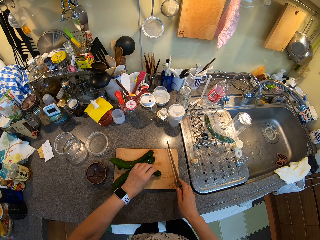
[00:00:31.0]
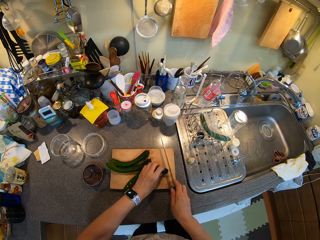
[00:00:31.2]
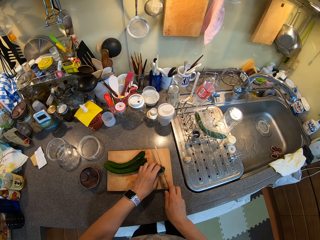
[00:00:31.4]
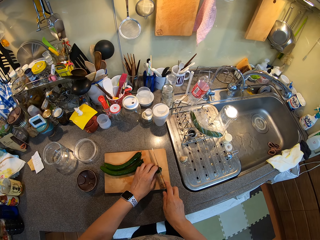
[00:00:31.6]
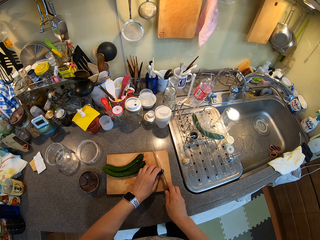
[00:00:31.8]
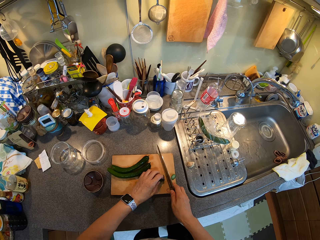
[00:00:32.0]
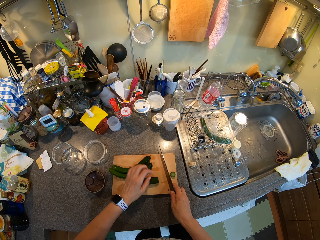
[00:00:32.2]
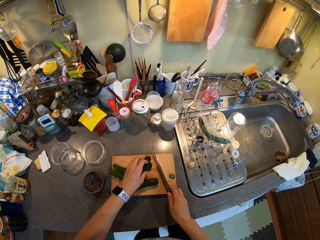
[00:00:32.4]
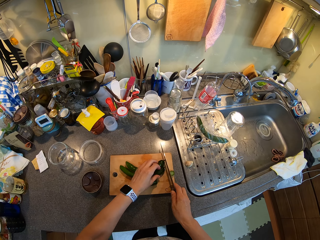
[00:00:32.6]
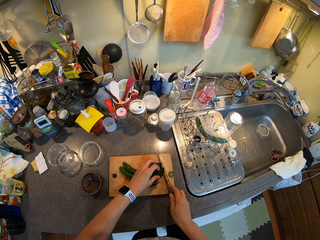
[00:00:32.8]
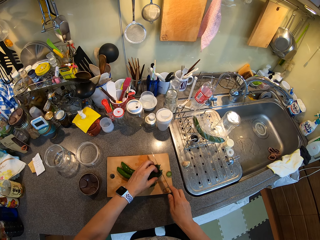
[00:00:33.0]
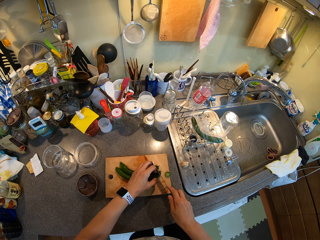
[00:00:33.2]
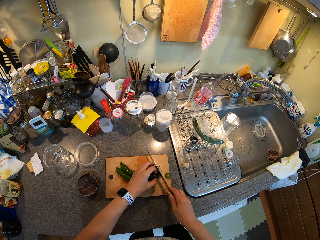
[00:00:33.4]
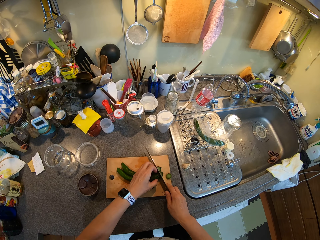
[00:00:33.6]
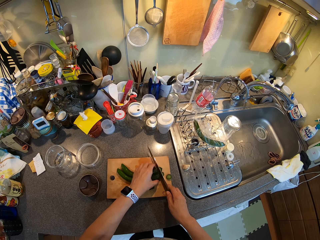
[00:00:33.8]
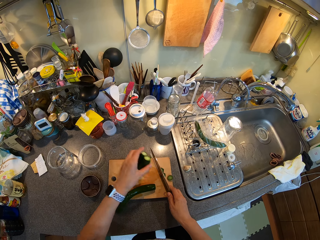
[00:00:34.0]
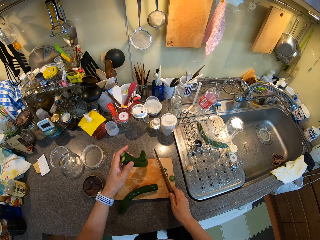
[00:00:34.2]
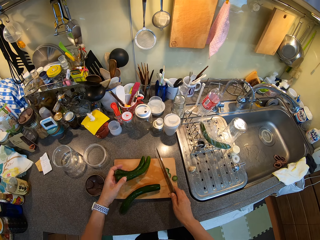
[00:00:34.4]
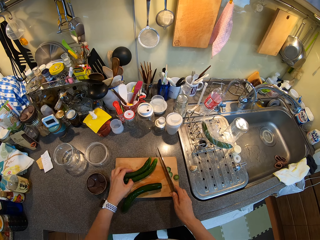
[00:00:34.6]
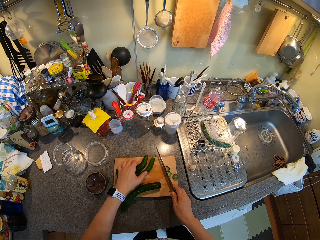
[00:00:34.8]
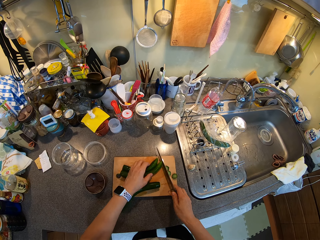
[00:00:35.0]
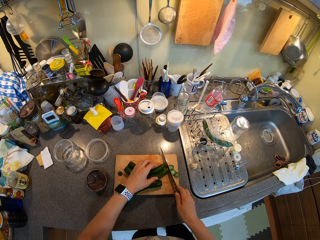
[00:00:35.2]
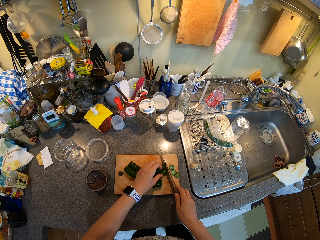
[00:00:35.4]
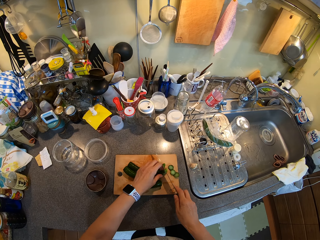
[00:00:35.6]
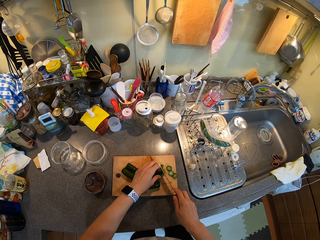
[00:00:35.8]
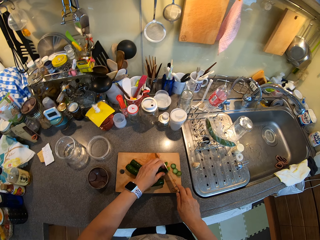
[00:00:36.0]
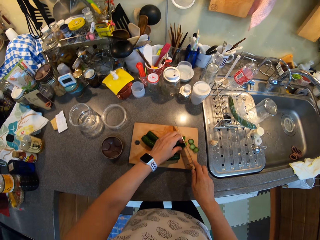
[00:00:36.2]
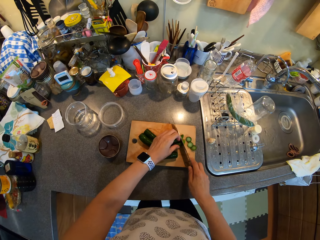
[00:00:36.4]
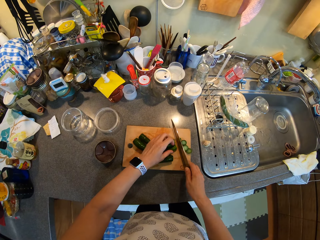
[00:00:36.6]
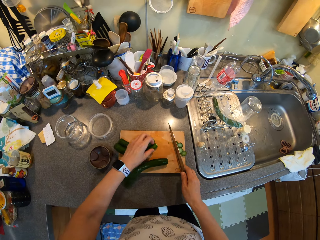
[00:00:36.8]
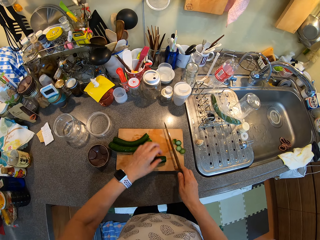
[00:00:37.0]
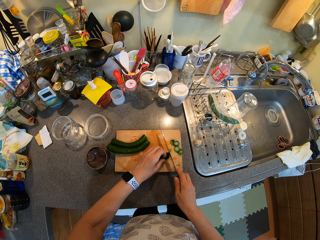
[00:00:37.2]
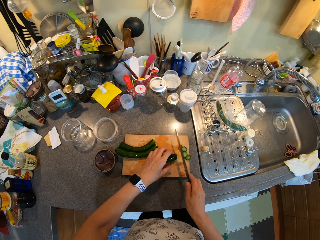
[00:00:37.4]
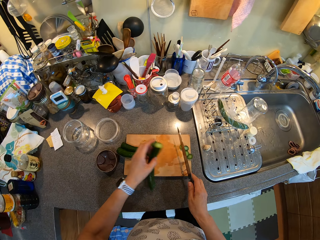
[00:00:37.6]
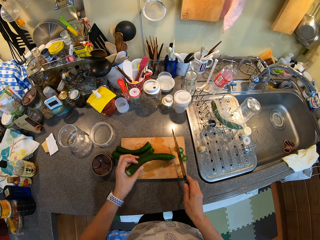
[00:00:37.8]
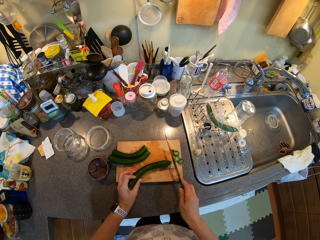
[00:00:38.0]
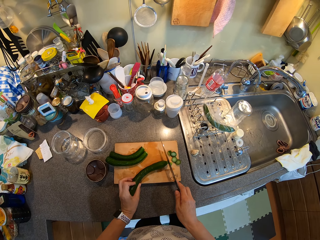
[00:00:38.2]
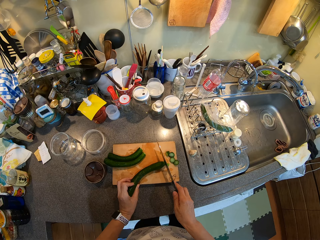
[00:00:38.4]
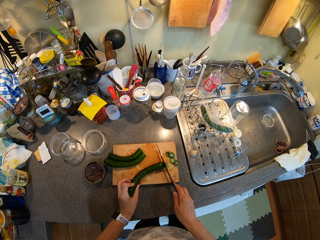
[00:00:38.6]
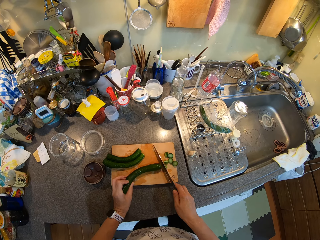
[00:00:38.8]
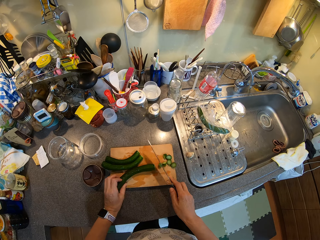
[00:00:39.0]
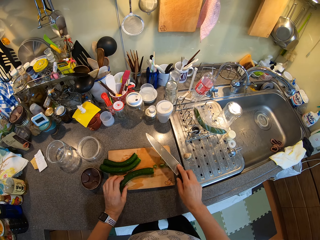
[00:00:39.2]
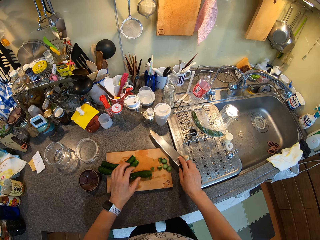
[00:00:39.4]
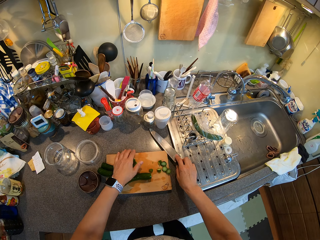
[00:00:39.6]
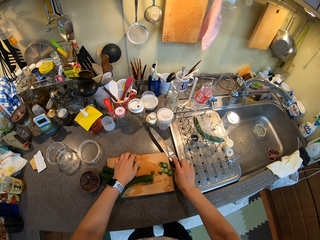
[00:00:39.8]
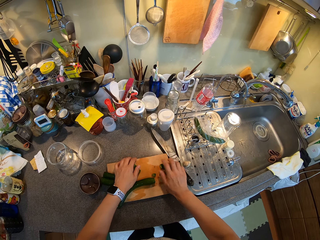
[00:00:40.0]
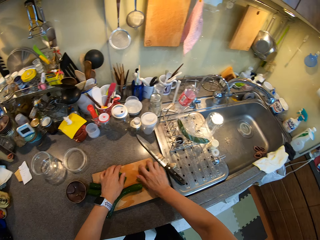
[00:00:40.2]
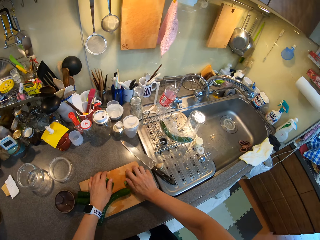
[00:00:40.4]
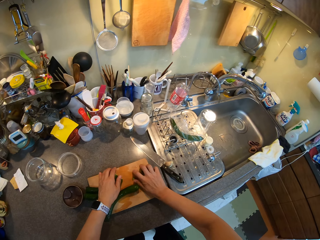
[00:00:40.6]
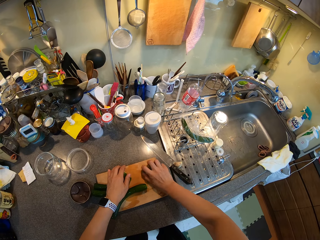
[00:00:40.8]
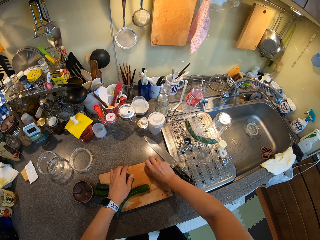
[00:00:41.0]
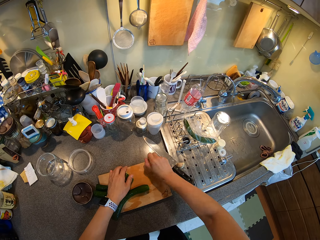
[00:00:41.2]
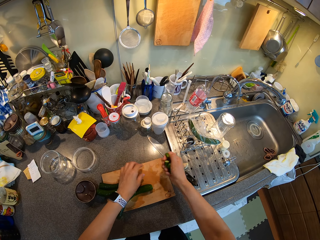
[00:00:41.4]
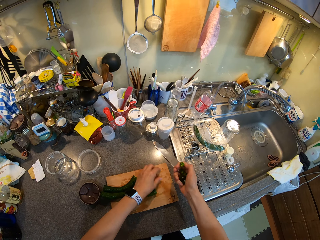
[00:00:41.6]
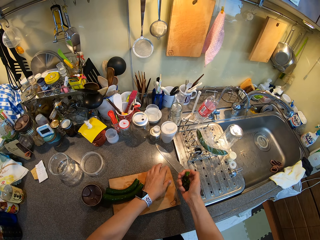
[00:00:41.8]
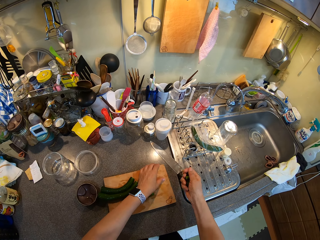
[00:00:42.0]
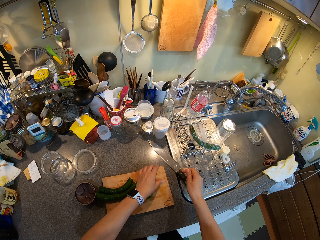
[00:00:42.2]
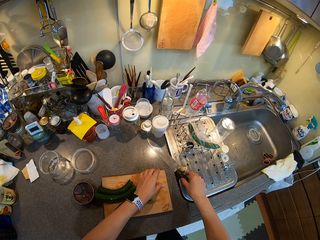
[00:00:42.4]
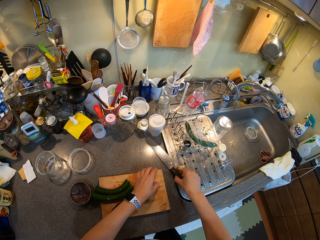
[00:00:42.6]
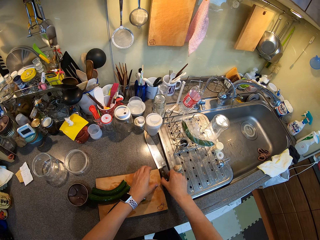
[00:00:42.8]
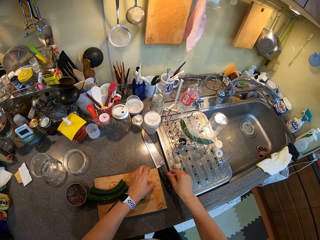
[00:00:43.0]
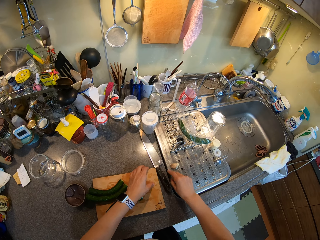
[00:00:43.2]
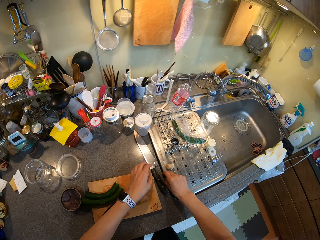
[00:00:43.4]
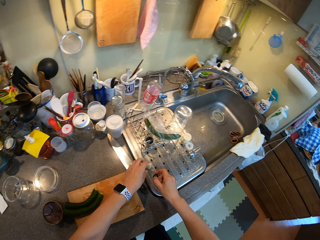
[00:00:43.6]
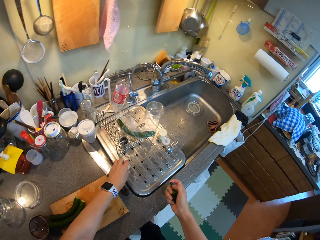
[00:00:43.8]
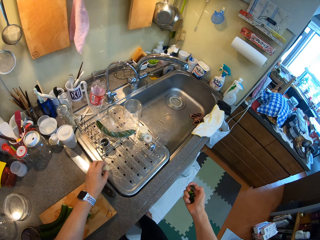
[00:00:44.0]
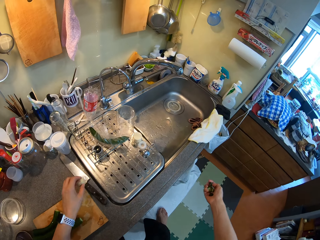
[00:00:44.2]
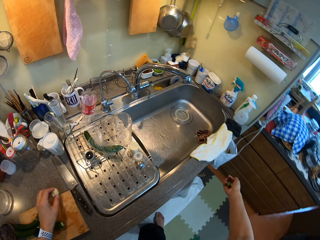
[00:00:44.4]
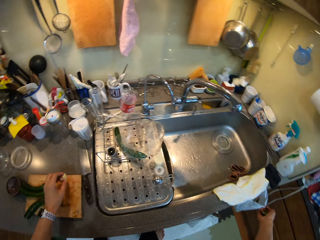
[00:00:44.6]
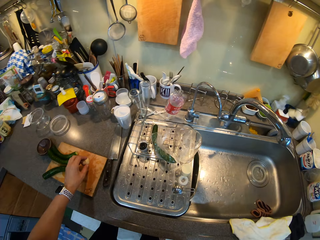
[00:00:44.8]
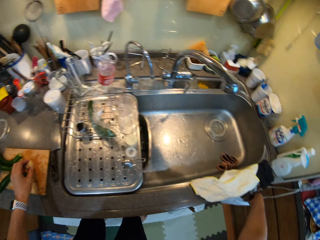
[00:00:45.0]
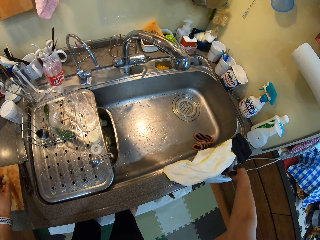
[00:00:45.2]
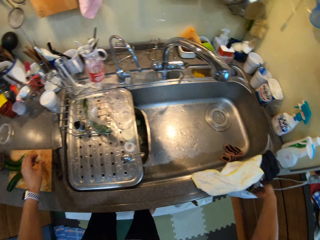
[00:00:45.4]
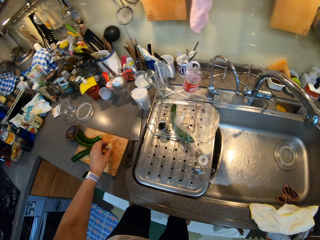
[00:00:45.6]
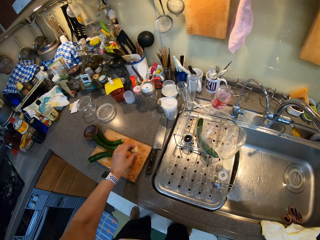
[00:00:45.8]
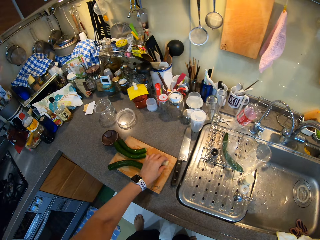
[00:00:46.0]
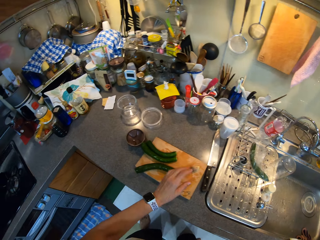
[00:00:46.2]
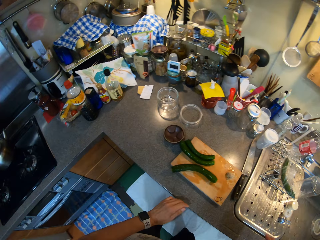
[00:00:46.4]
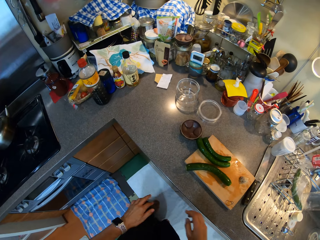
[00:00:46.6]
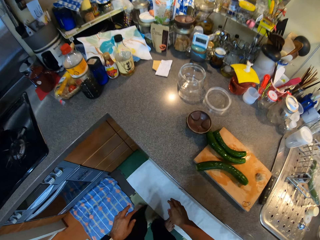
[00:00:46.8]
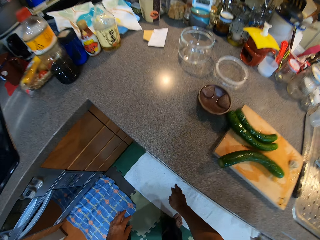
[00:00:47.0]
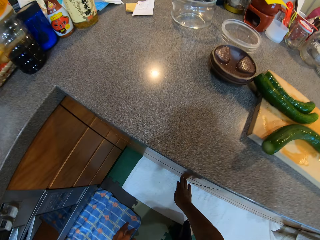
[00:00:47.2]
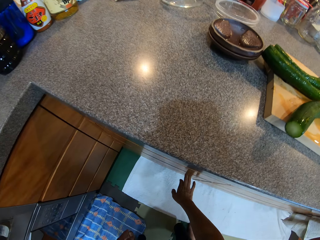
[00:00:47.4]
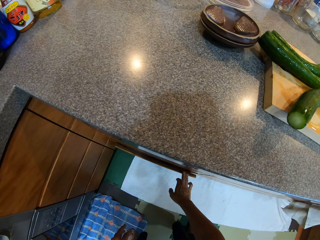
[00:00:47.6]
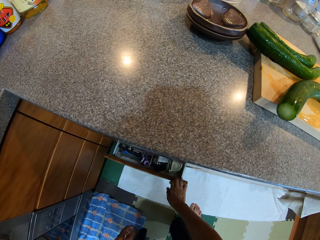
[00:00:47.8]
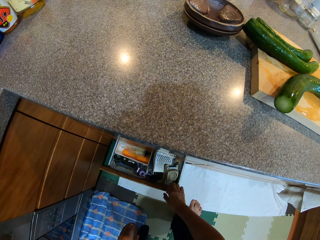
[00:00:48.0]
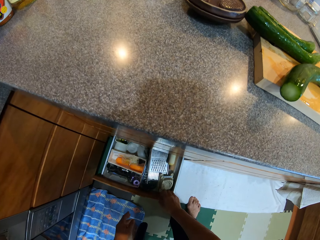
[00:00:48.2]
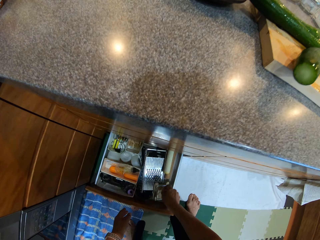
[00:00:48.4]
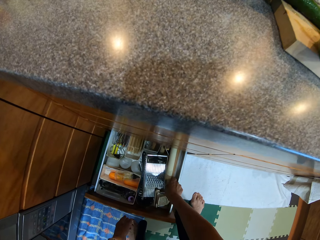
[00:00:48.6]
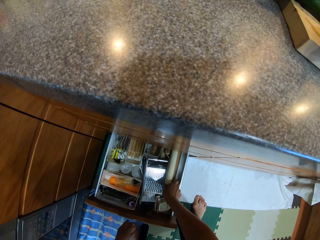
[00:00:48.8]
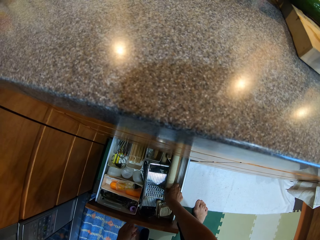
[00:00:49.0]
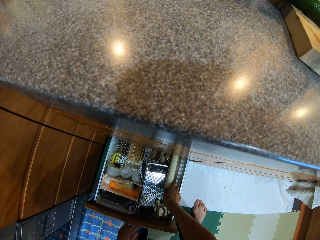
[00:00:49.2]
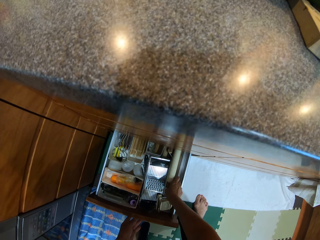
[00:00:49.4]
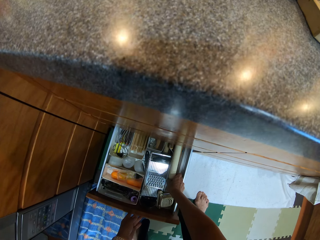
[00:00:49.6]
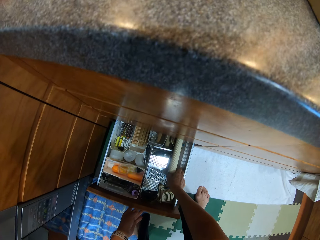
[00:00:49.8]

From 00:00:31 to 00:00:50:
The camera wearer is chopping the zucchinis on a chopping board. They pick up the cucumber. They put the cucumber down. They move around and pick up a rolling stick.

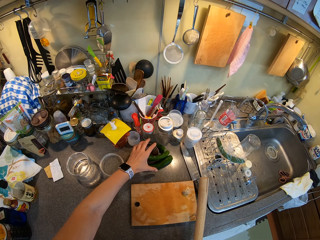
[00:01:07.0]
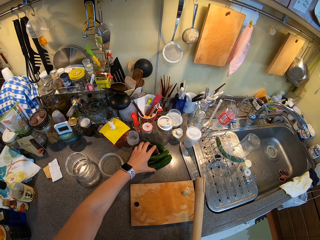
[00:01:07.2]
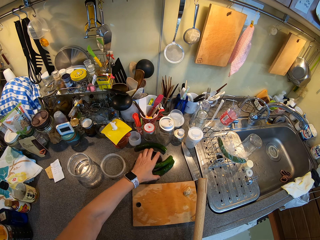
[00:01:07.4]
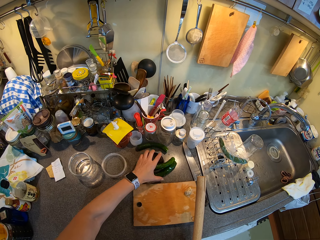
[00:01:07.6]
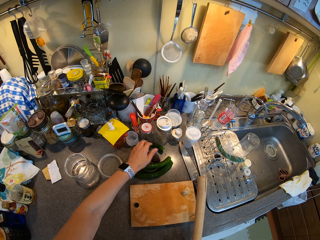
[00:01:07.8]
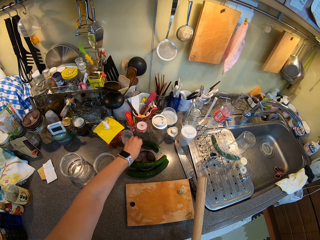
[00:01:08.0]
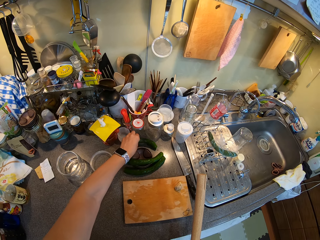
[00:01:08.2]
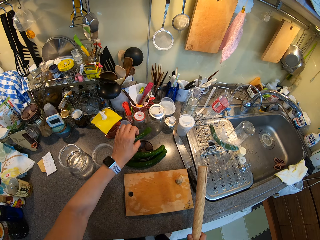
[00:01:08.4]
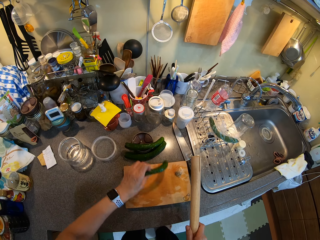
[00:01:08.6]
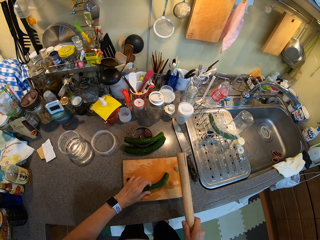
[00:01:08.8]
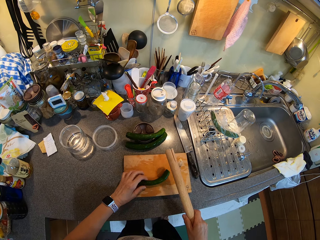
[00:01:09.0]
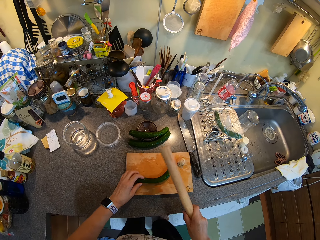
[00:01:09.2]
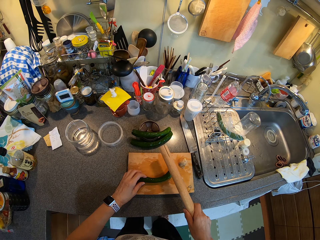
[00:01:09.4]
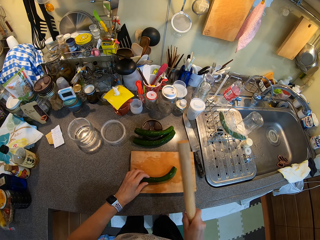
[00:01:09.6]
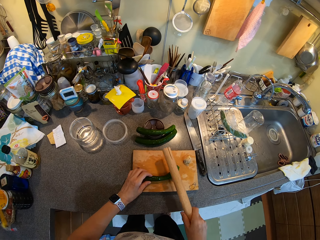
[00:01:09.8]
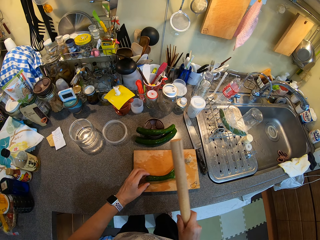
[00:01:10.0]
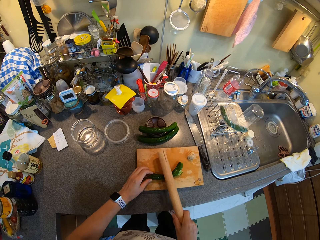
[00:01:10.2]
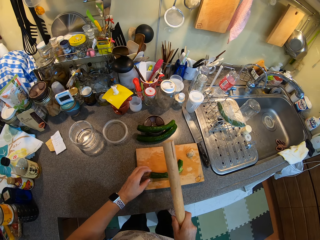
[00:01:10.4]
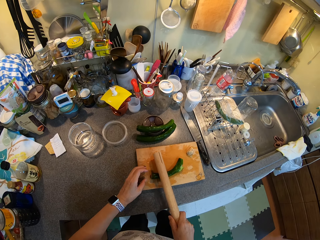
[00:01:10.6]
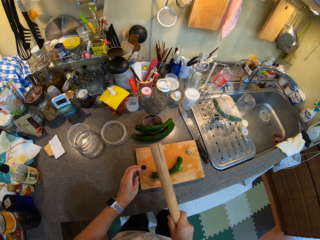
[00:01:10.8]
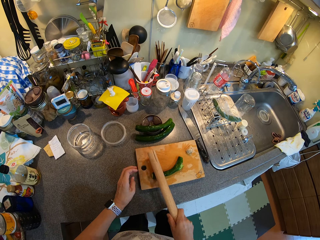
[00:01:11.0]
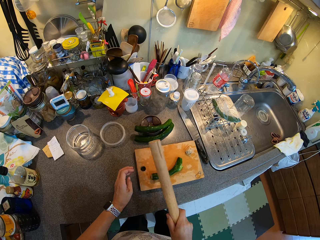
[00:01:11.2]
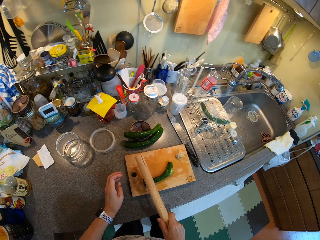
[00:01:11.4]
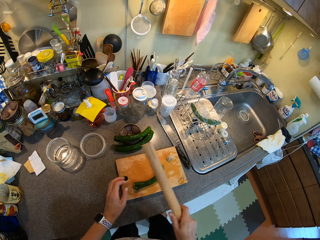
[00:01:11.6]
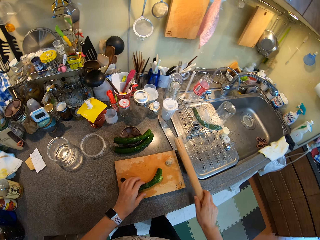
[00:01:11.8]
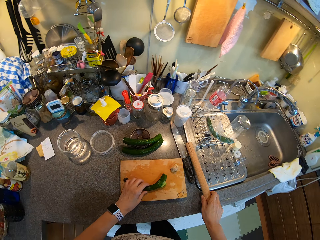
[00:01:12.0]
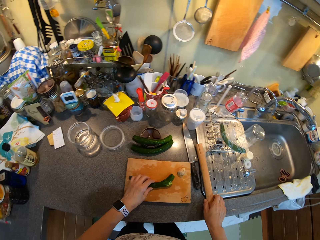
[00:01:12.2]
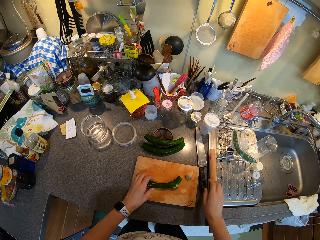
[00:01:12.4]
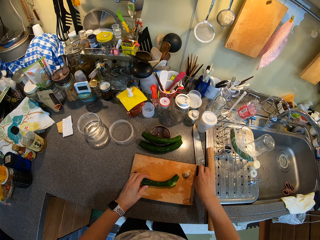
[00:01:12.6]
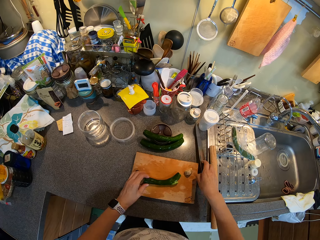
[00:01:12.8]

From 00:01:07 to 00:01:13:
The camera wearer picks up the cucumber. They smash the cucumber with a rolling stick.
